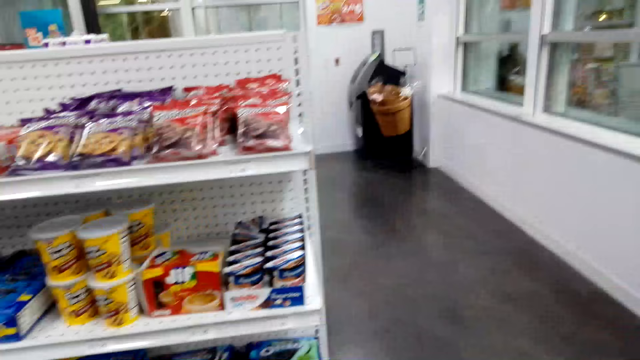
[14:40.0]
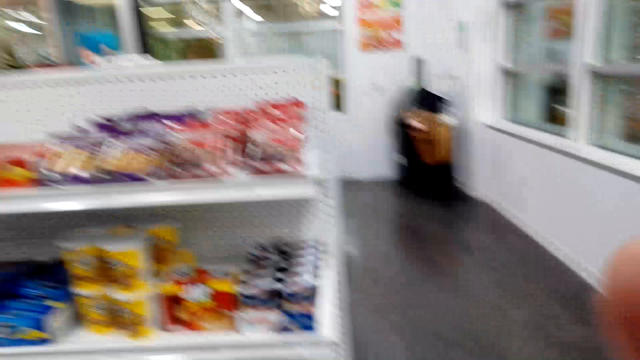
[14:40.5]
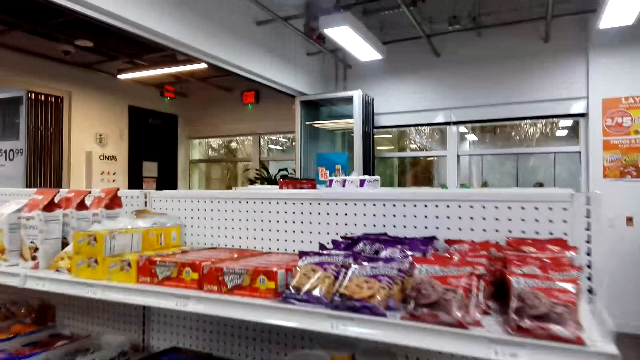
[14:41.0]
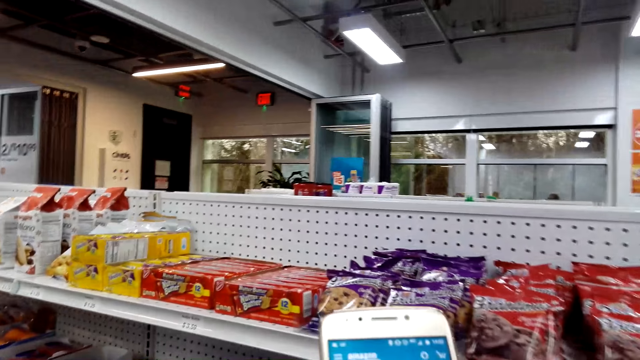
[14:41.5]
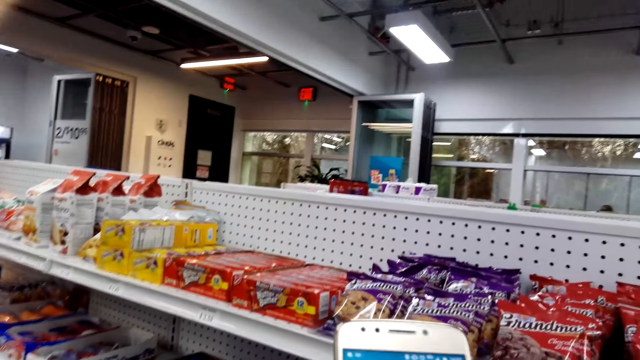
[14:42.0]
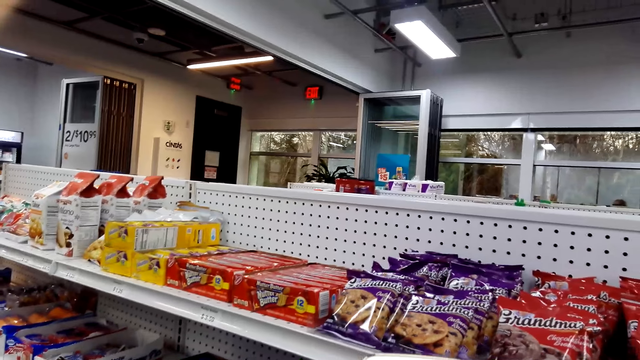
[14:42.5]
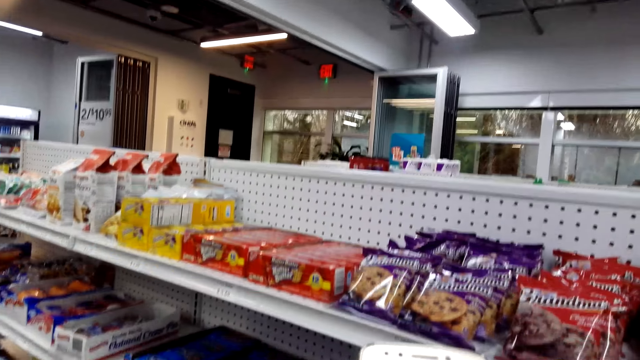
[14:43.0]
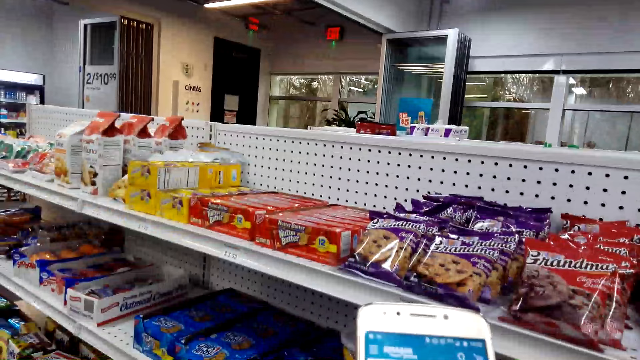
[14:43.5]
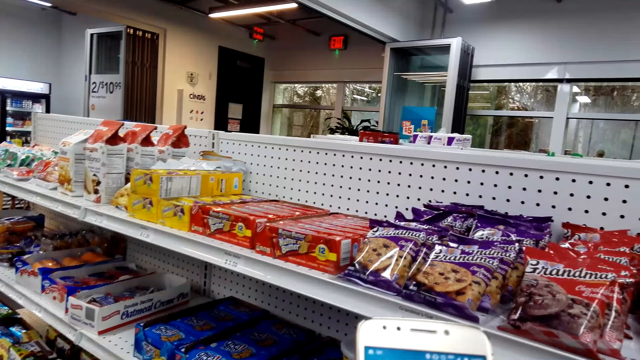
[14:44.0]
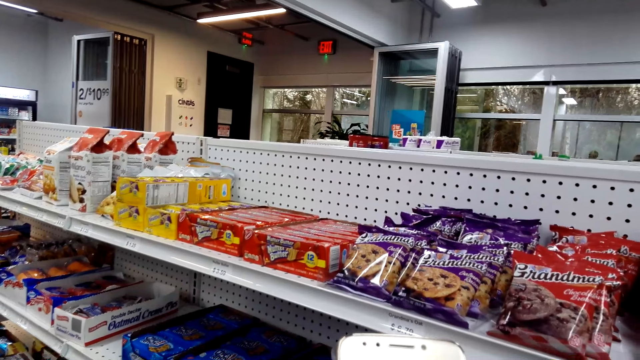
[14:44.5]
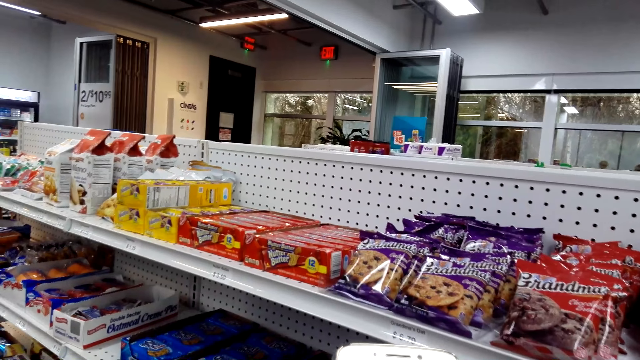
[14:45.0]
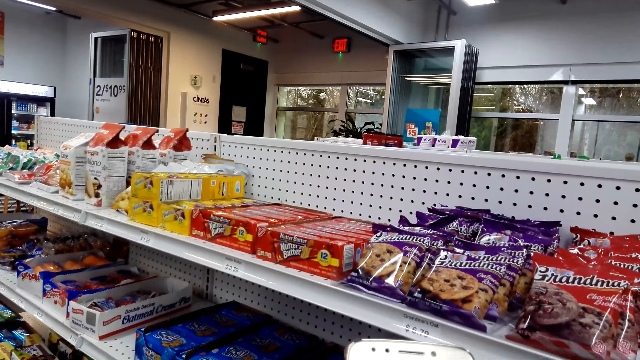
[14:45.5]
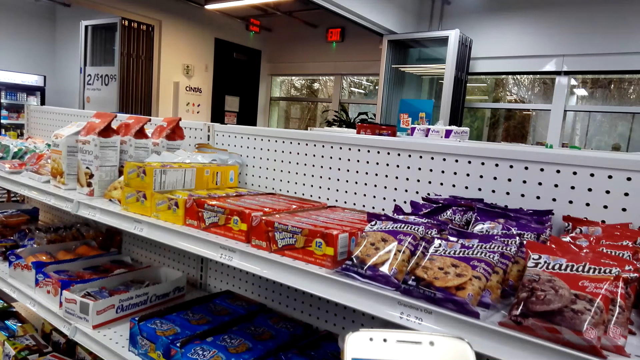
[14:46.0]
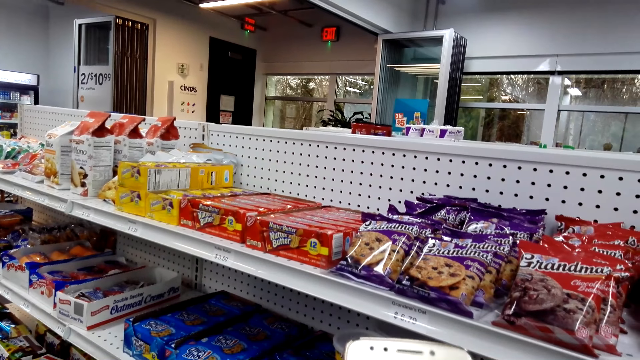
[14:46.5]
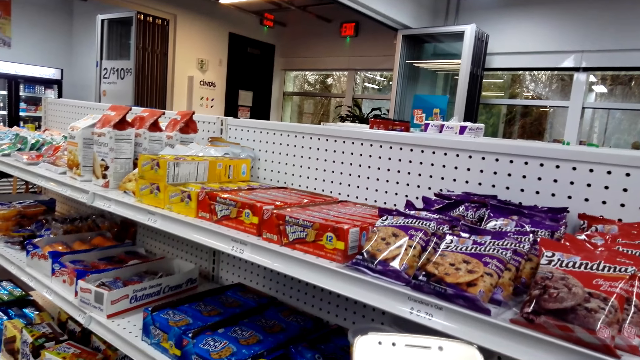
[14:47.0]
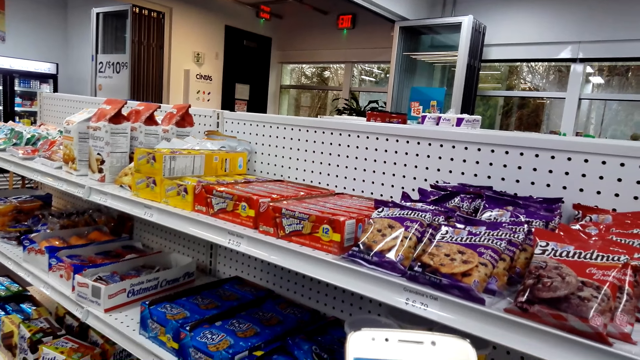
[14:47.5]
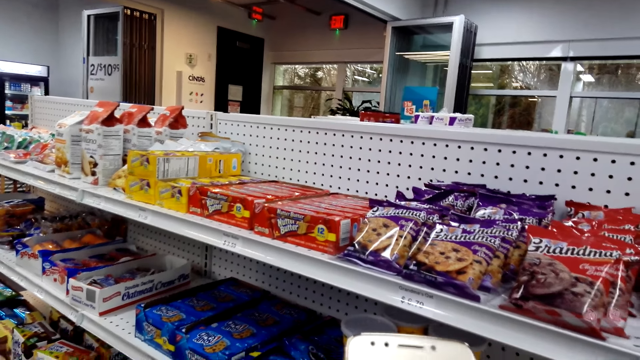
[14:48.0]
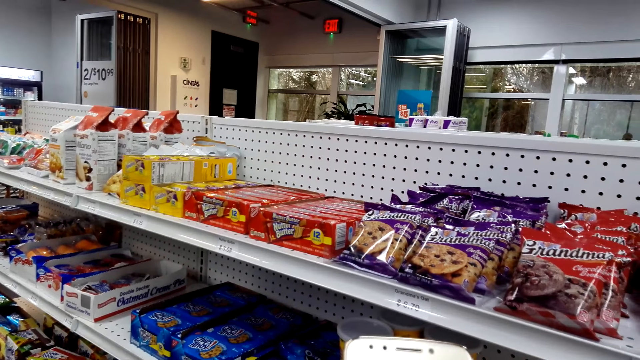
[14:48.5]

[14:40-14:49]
The camera wearer walks around. They scroll the phone. They touch the phone while talking.

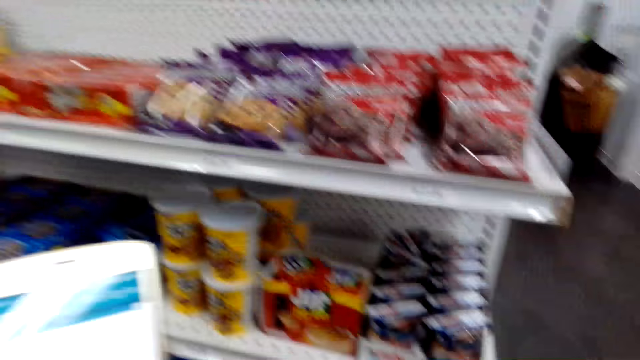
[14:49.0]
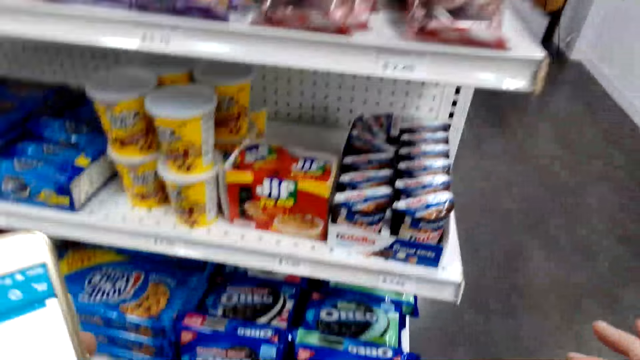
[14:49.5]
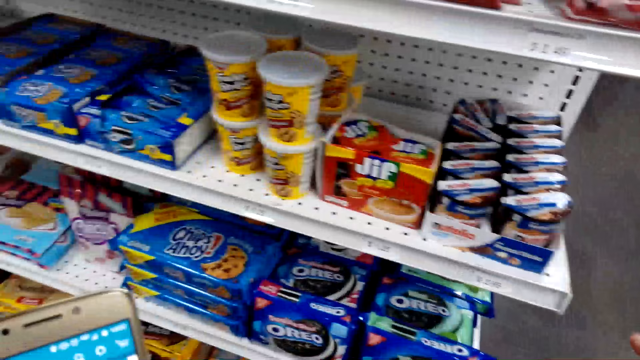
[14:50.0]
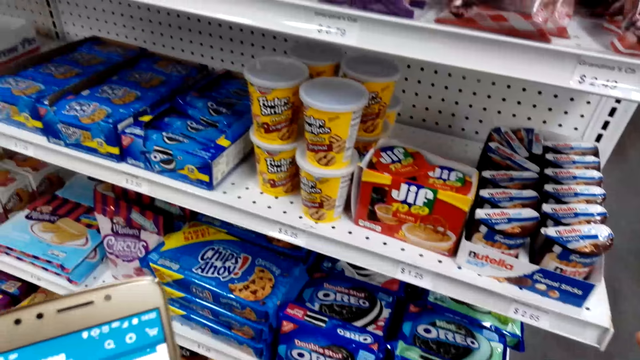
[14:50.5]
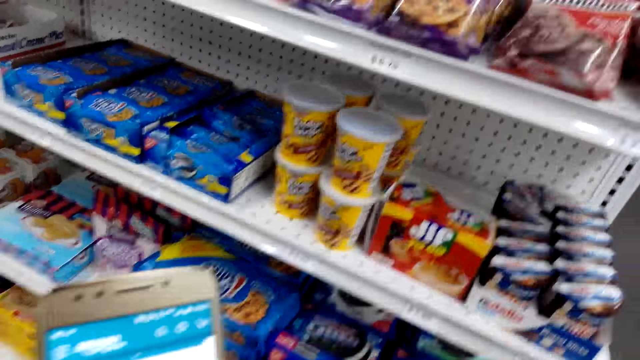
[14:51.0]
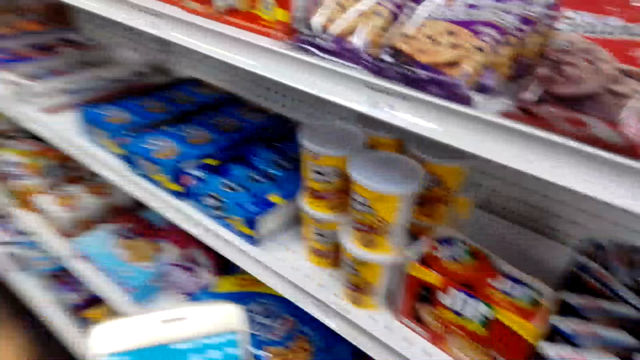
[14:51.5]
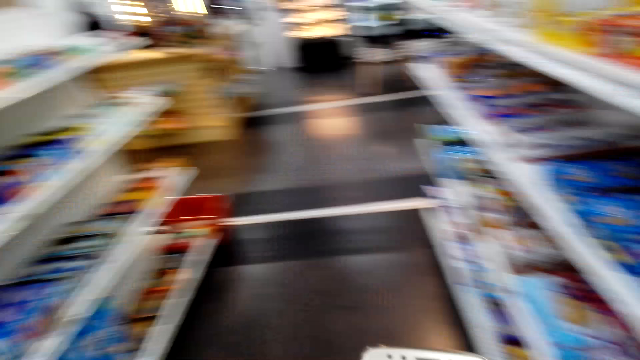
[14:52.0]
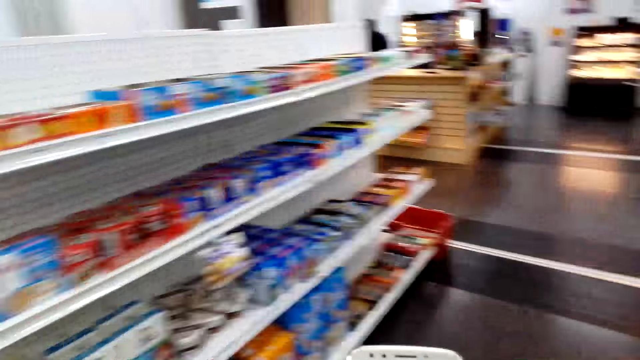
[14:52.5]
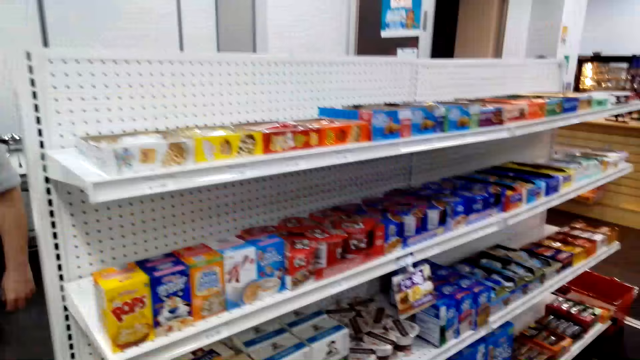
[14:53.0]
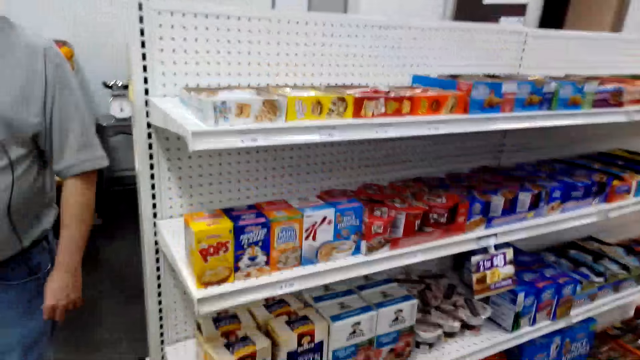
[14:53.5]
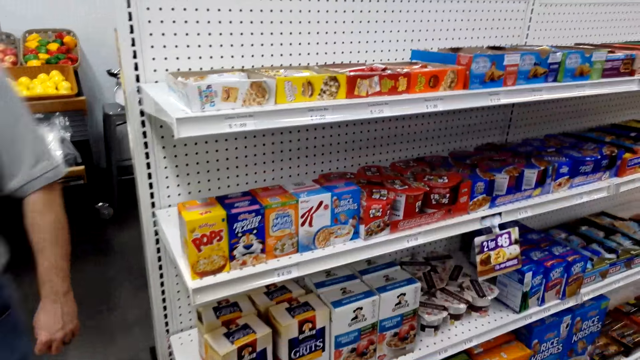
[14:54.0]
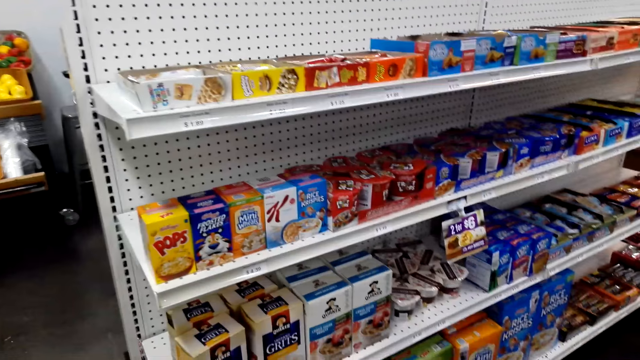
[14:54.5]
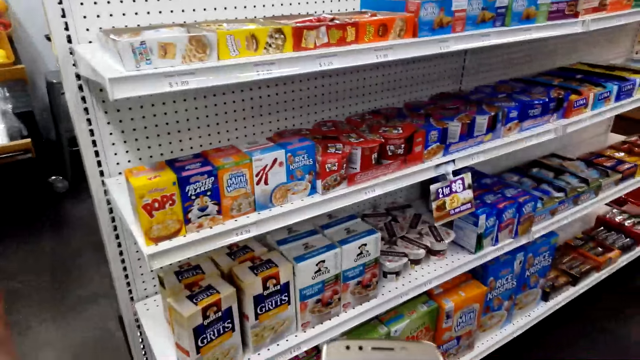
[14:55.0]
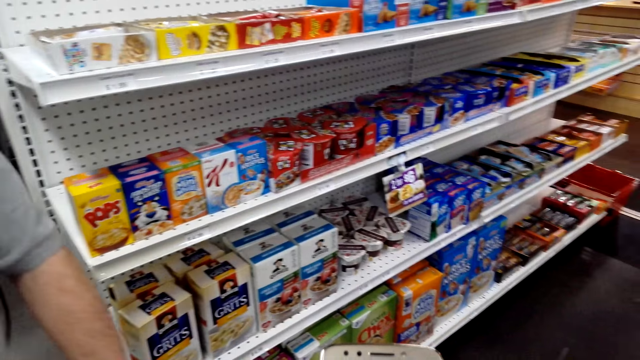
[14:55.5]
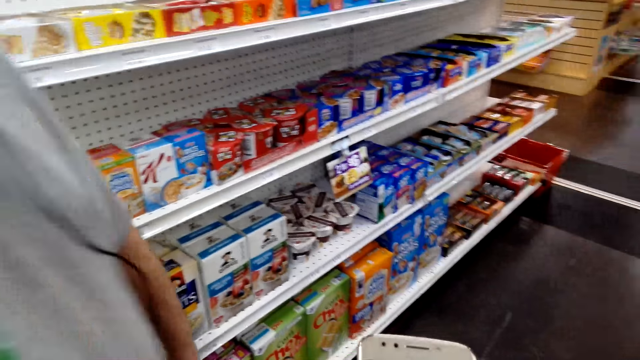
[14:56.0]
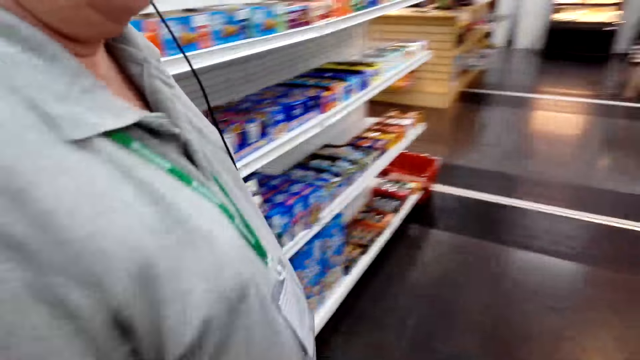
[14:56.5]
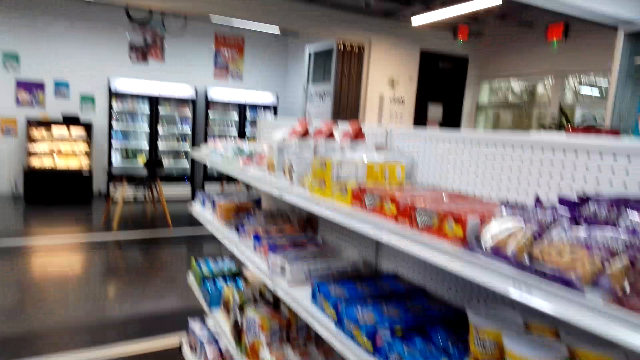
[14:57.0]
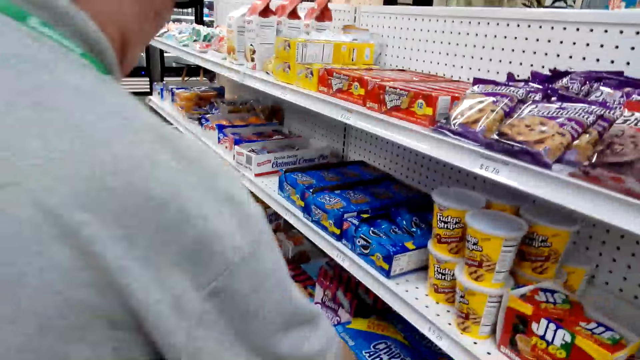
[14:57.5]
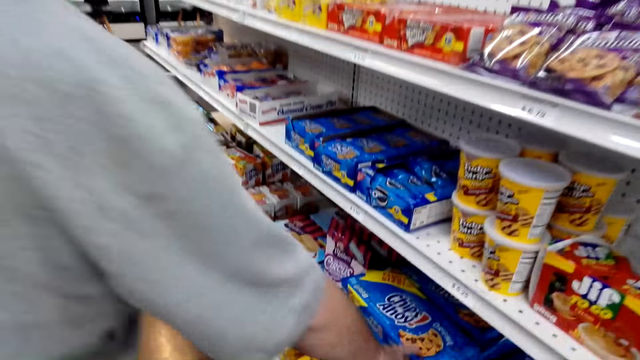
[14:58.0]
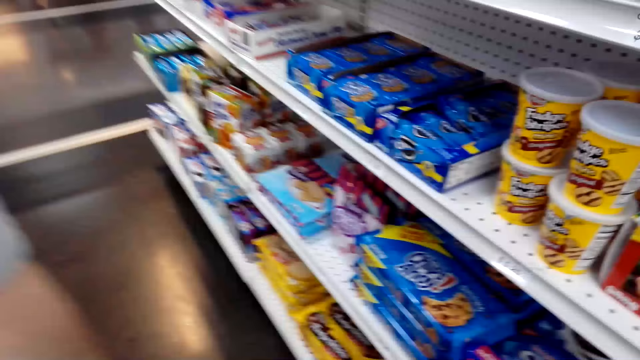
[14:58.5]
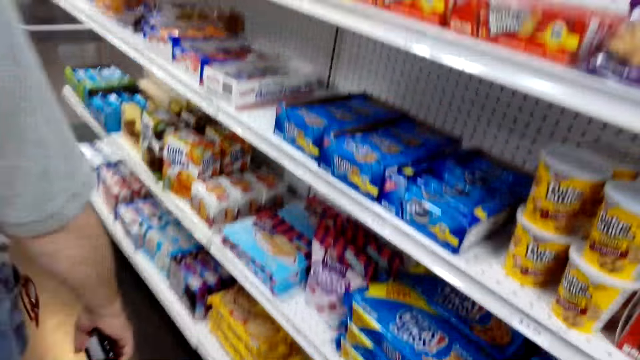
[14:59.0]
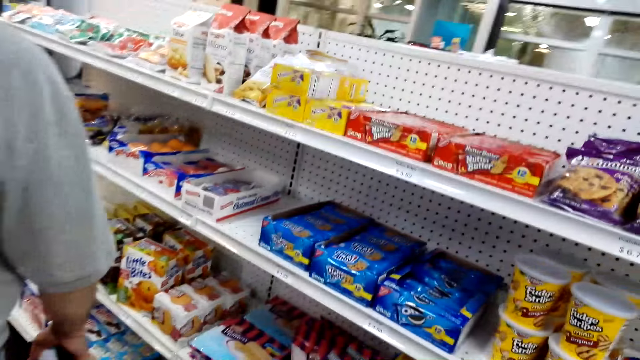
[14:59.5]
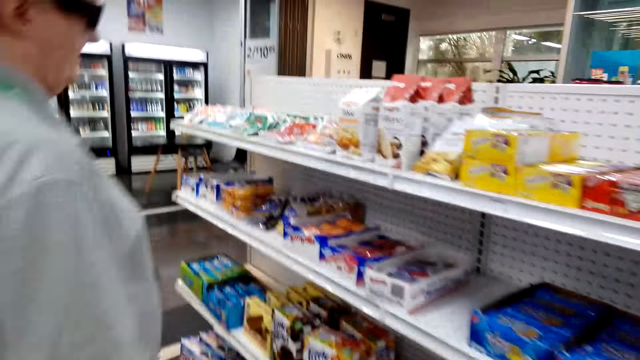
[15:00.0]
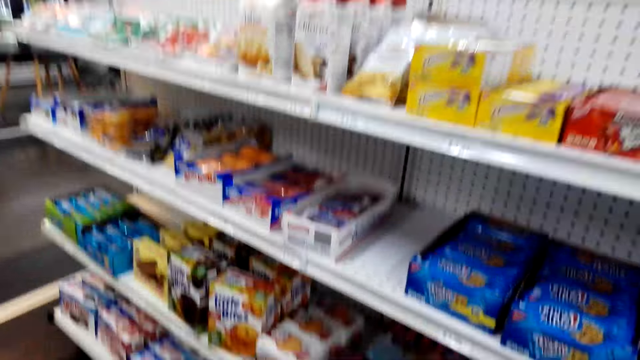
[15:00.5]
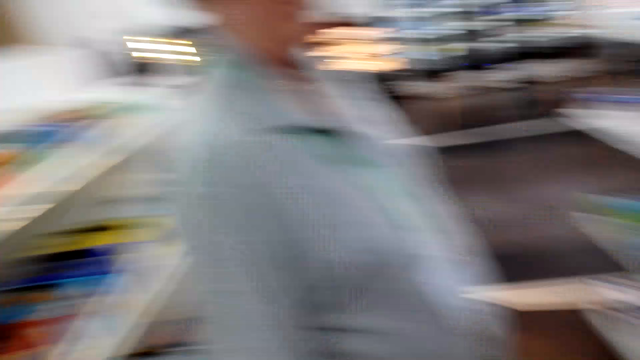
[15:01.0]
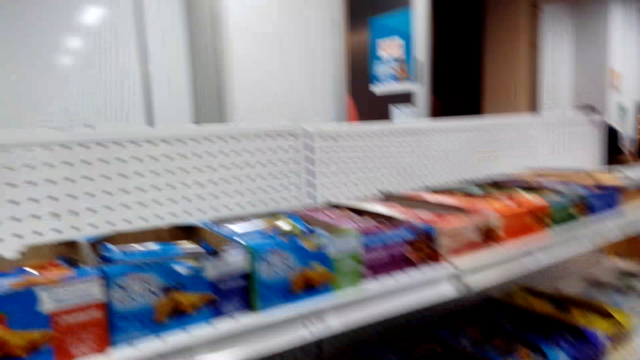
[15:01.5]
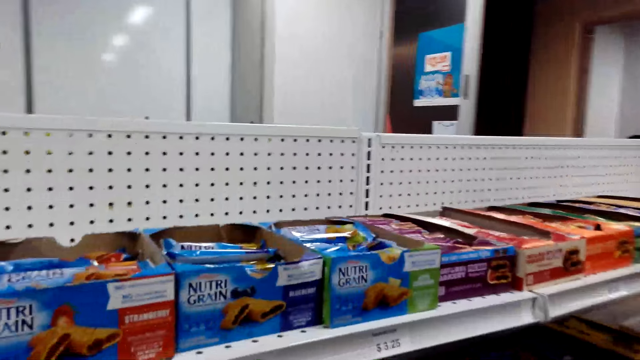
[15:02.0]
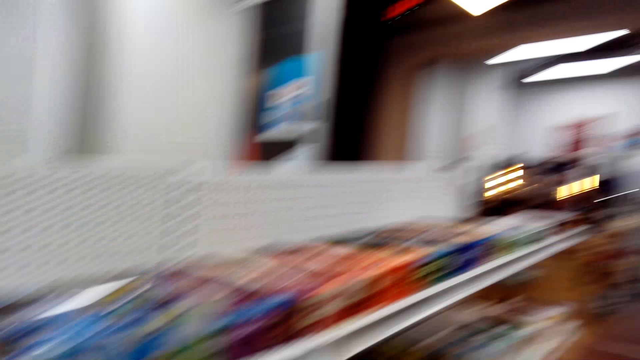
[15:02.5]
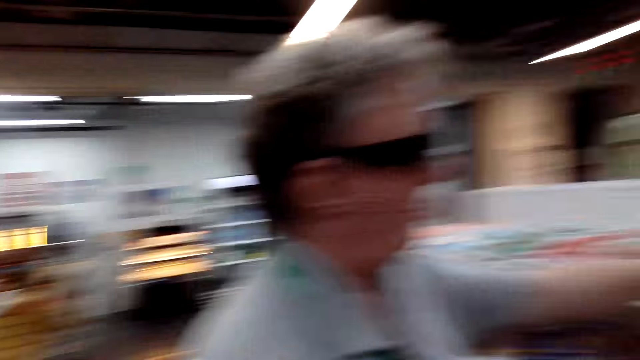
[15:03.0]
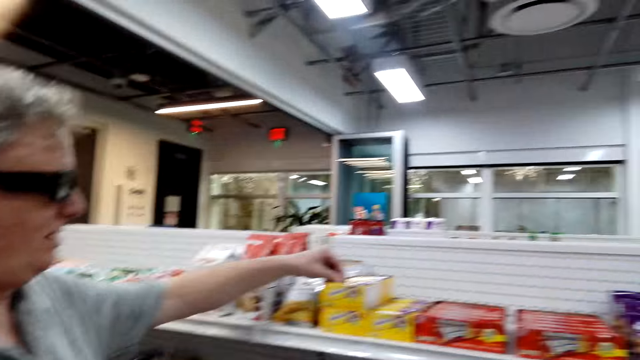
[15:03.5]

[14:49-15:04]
The camera wearer converses with a man. They look around. The man walks around and points at the counter. The camera wearer converses with the man.
